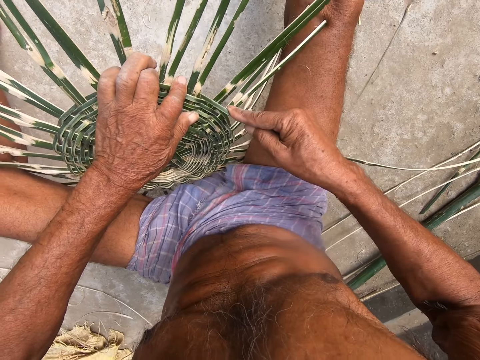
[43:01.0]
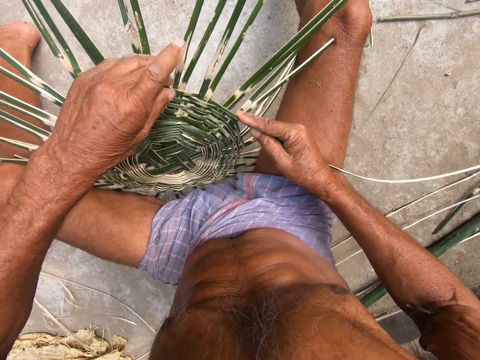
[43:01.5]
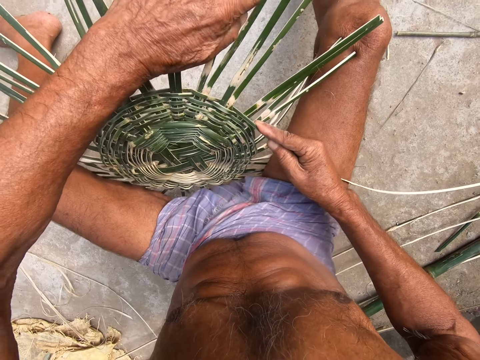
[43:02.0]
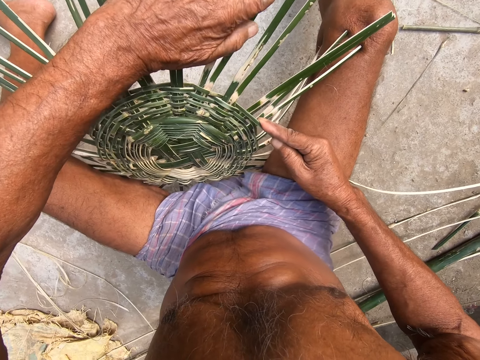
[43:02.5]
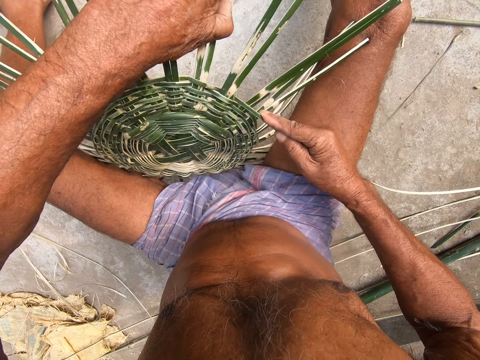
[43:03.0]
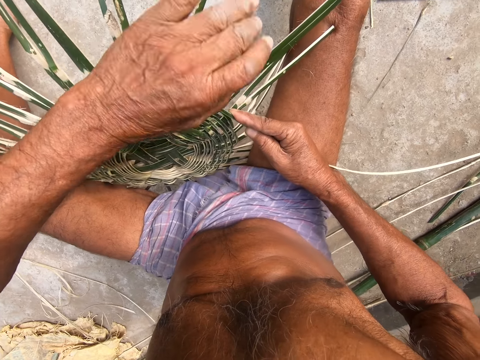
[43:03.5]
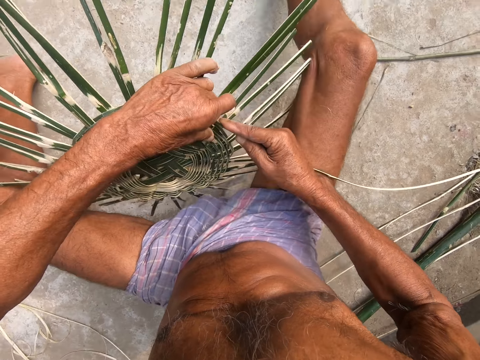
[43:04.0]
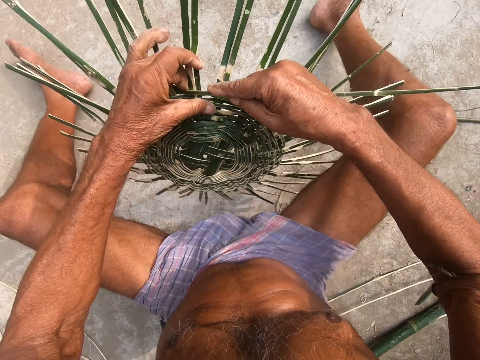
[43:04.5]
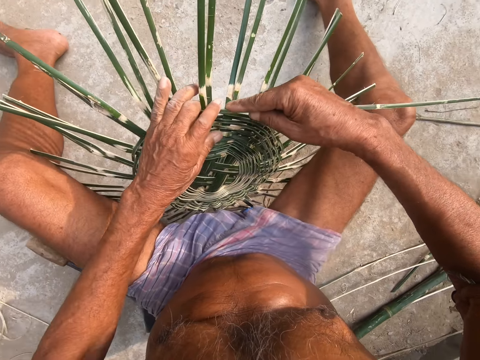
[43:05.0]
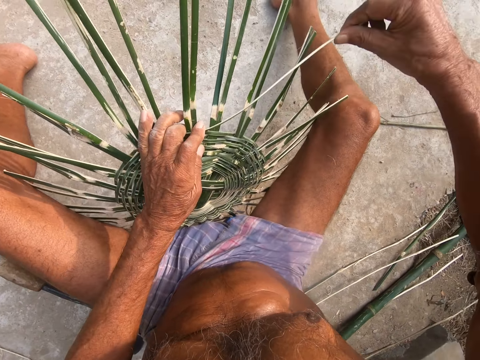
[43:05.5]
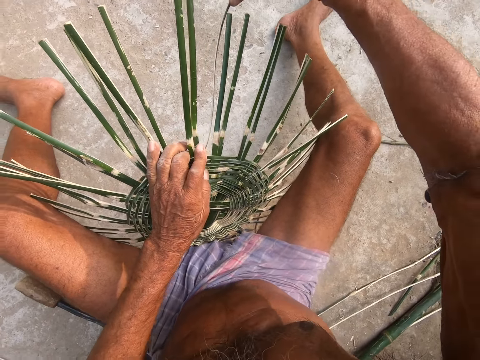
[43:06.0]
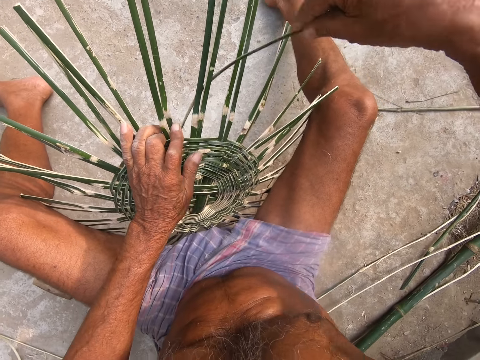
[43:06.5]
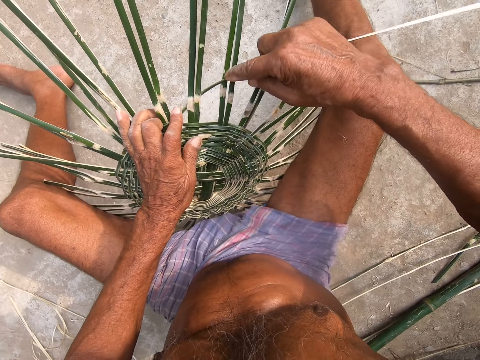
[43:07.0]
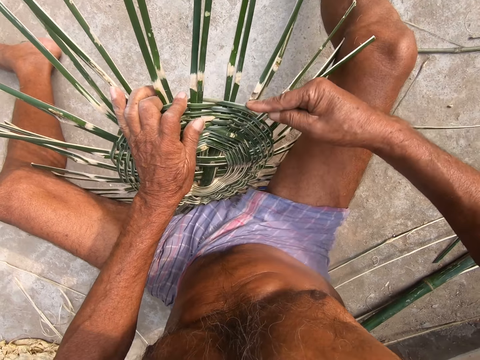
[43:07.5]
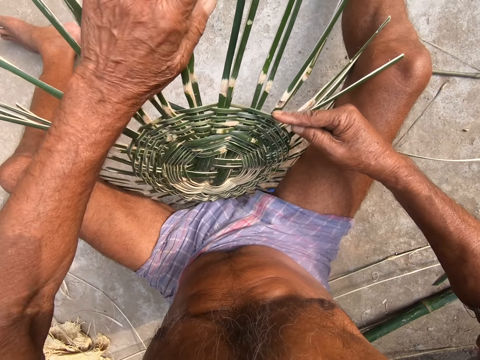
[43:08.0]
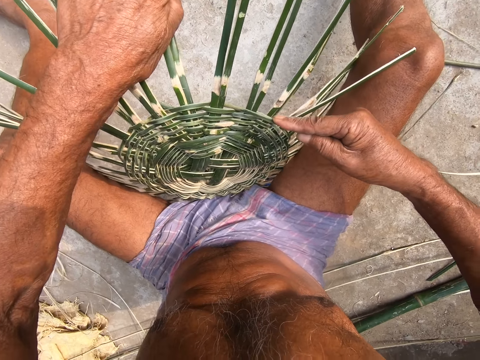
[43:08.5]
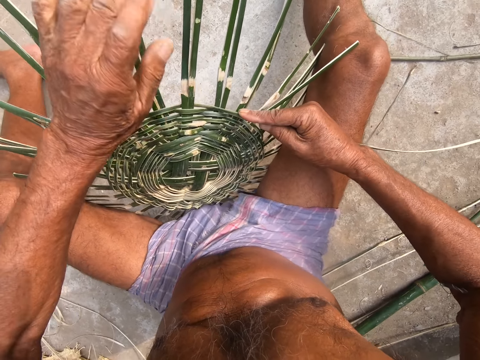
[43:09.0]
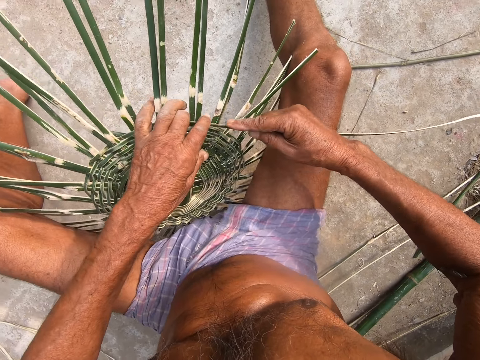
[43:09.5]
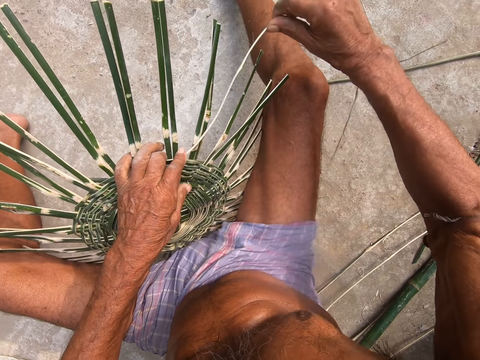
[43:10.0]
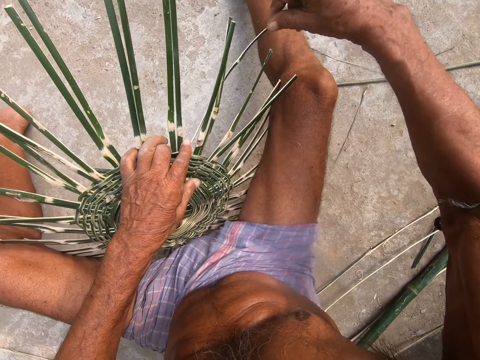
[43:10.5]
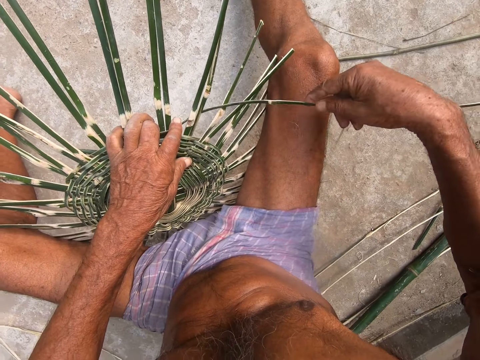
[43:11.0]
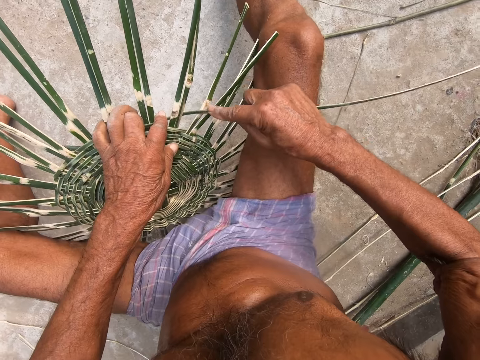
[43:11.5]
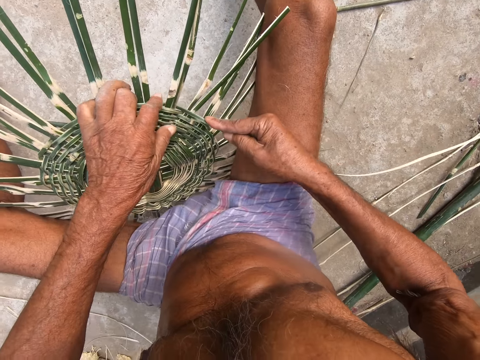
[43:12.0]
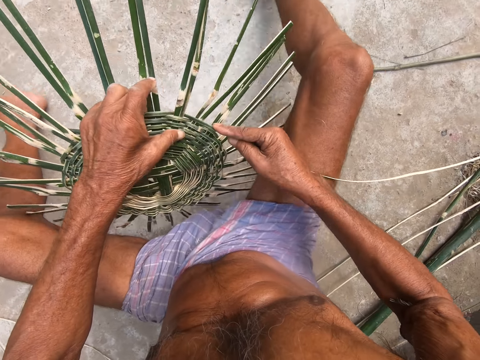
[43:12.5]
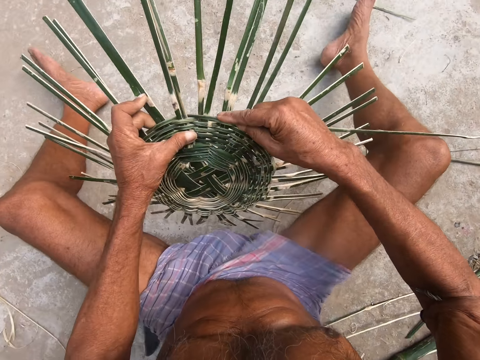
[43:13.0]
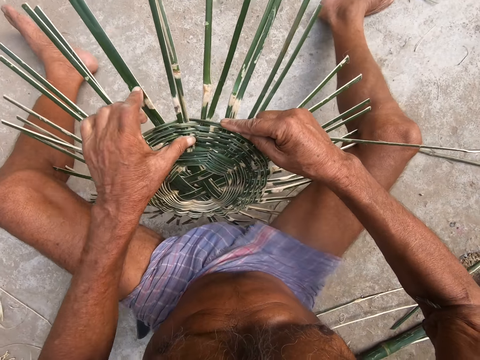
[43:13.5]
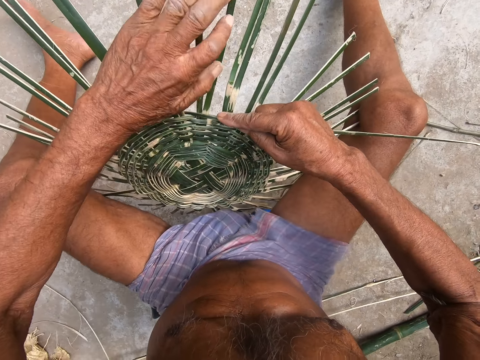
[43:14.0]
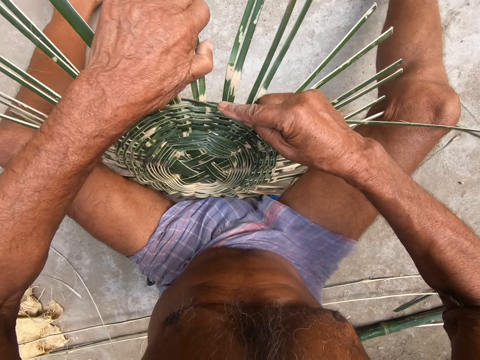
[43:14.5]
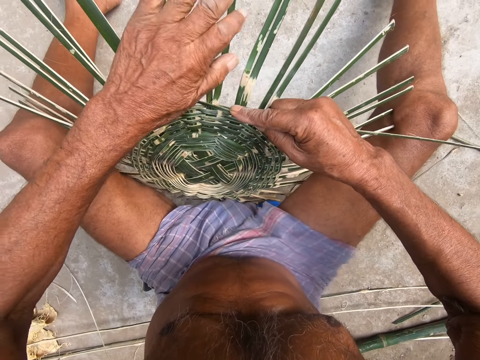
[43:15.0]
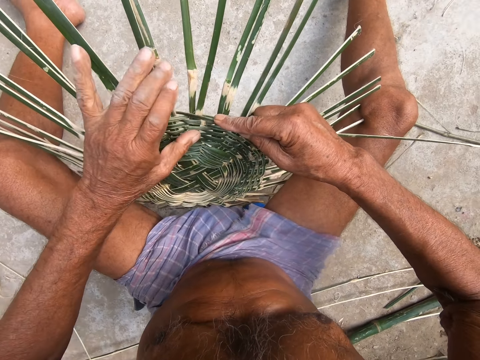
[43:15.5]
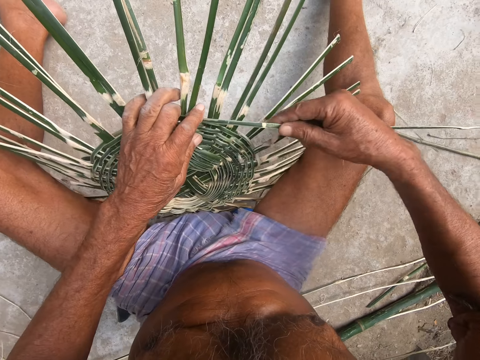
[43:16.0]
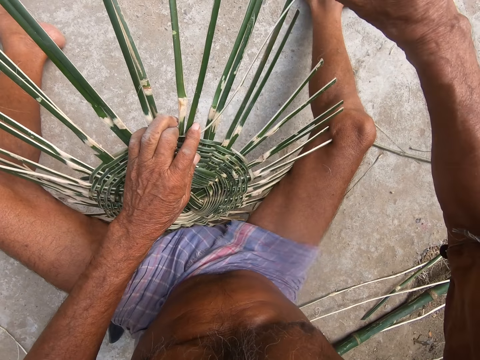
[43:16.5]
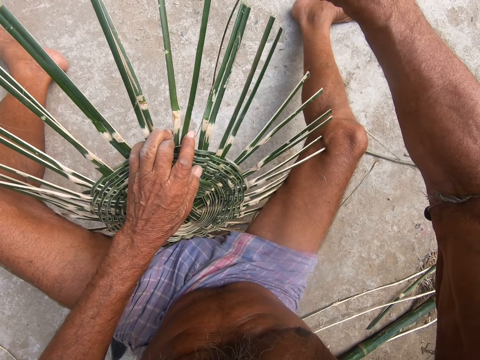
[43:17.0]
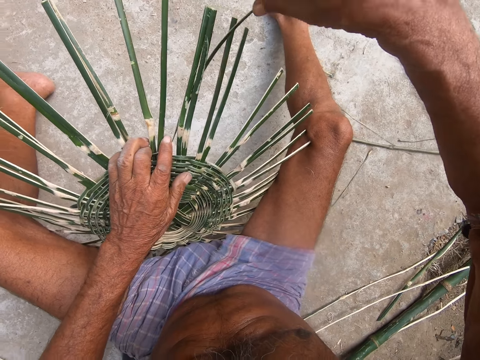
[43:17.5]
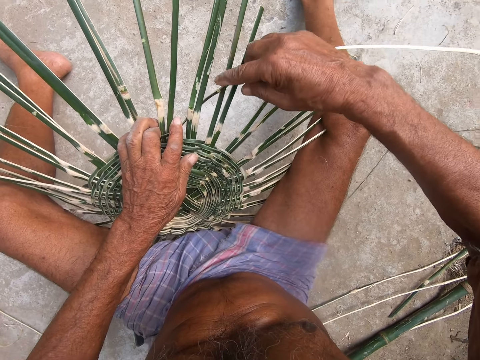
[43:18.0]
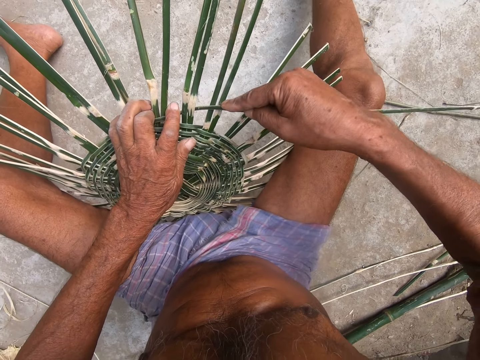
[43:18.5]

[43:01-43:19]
The camera wearer adjusts the bamboo strips with his left hand. He moves the weaved bamboo strips on the floor with his left hand. He weaves the bamboo strip with his right hand. He adjusts the bamboo strips with his left hand. He holds the weaved bamboo strips with his left hand. He weaves the bamboo strip with his right hand. He moves the weaved bamboo strips on the floor with his left hand. He adjusts the bamboo strips with his left hand. He holds the weaved bamboo strips with his left hand. He weaves the bamboo strip with his right hand.

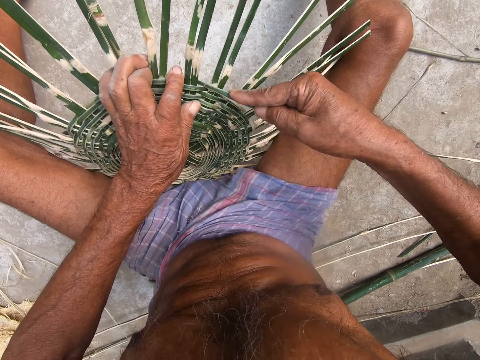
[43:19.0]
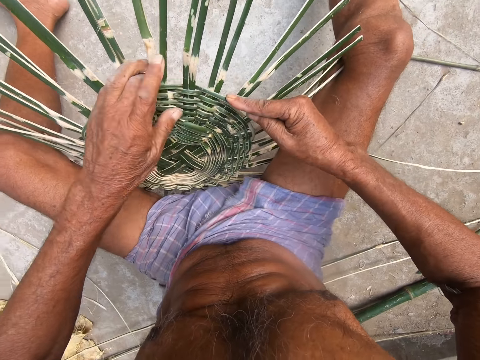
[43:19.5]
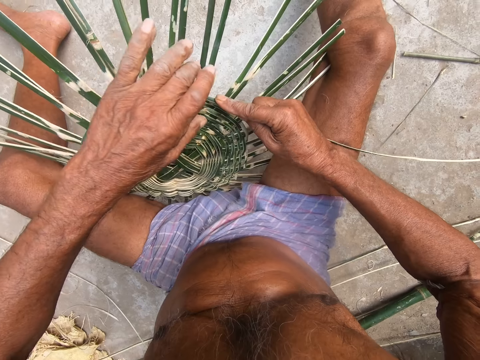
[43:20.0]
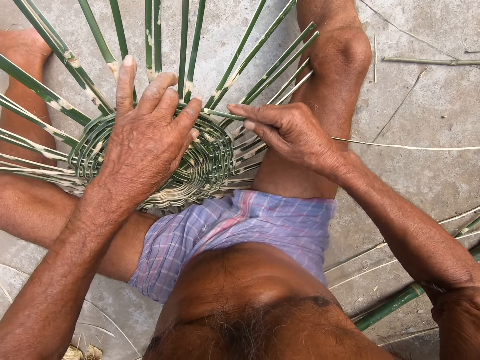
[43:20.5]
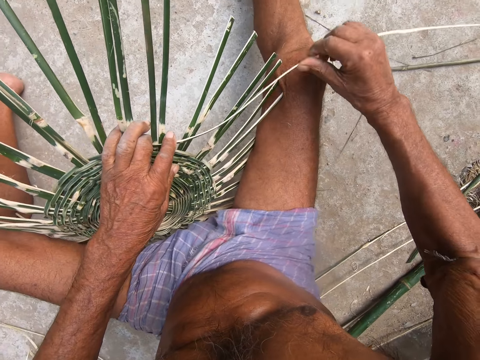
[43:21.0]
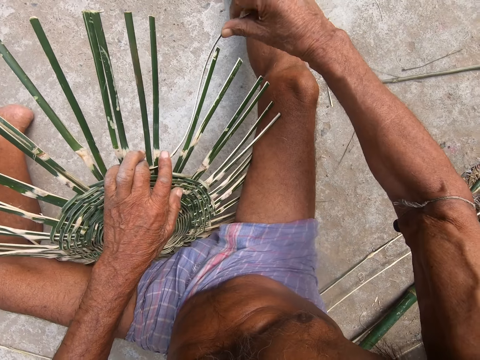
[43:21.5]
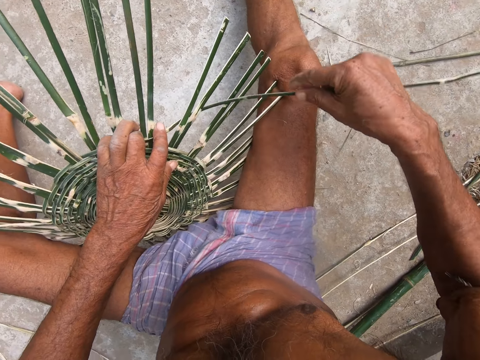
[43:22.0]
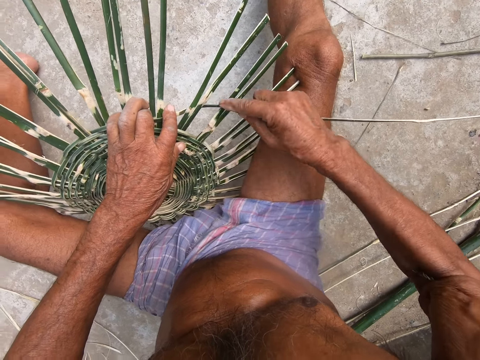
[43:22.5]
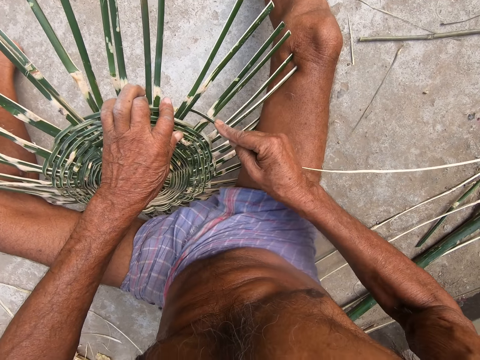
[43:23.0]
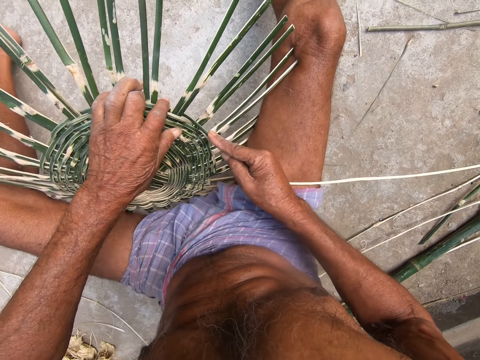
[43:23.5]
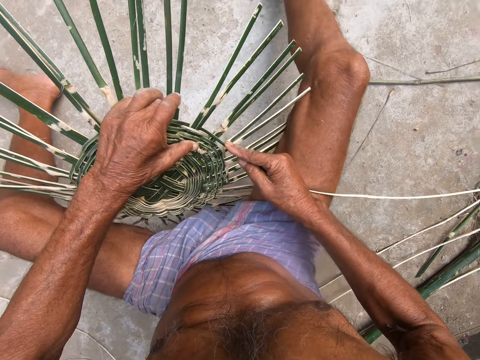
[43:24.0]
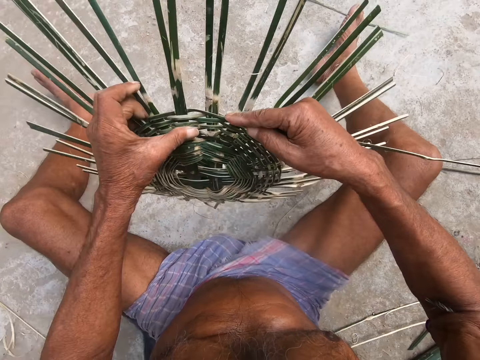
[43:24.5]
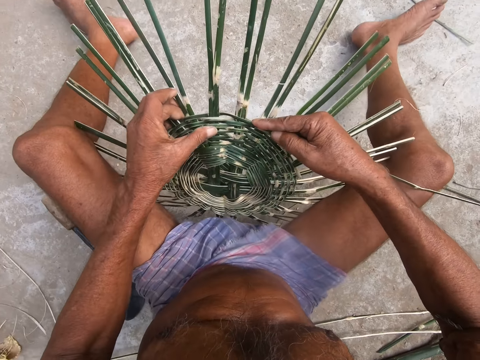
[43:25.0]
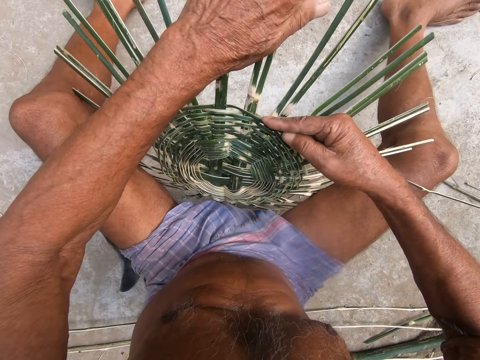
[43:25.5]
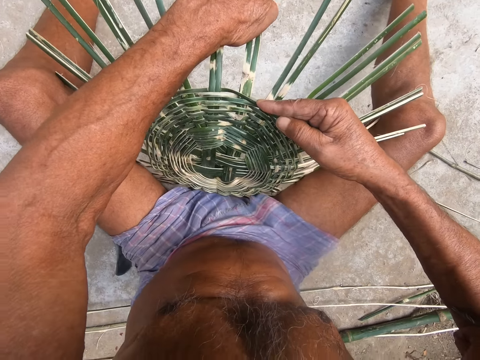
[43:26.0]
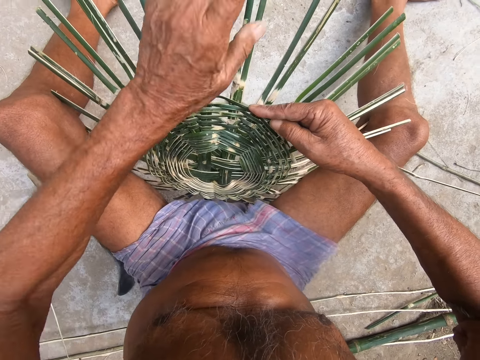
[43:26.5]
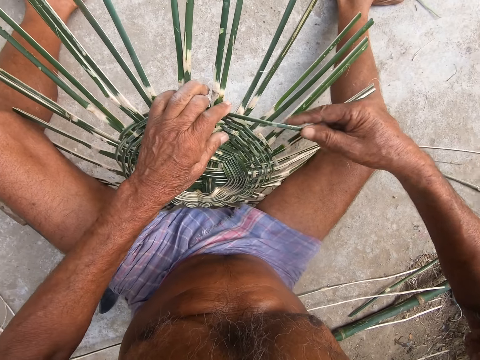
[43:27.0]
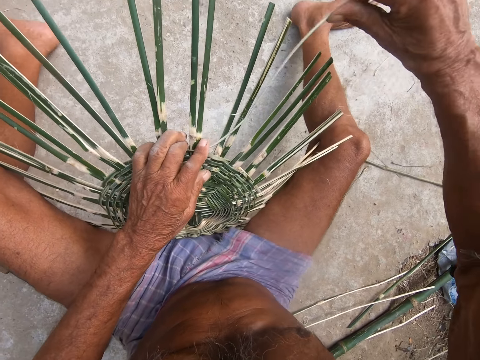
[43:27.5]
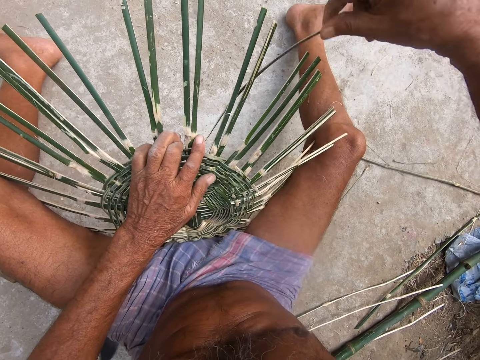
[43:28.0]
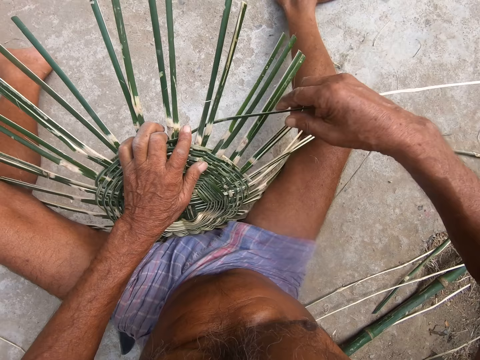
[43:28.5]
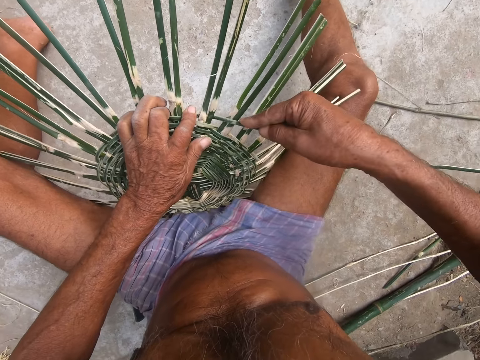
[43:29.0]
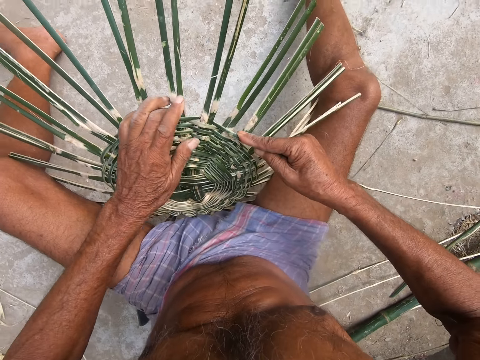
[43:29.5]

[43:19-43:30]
The camera wearer holds the weaved bamboo strips with his left hand. He weaves the bamboo strip with his right hand. He moves the weaved bamboo strips on the floor with his left hand. He adjusts the bamboo strips with his left hand. He holds the weaved bamboo strips with his left hand. He weaves the bamboo strip with his right hand.
